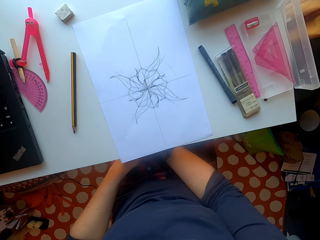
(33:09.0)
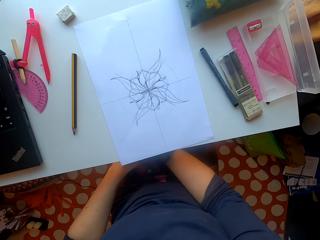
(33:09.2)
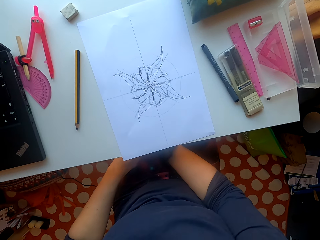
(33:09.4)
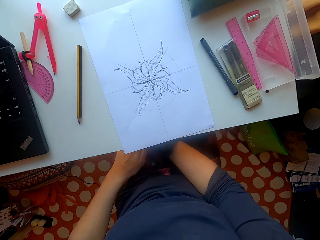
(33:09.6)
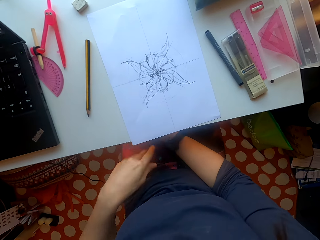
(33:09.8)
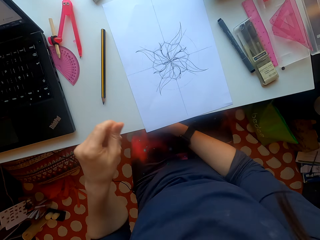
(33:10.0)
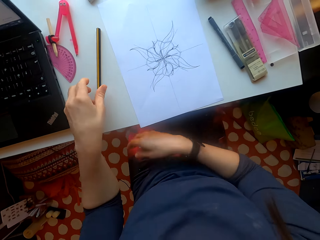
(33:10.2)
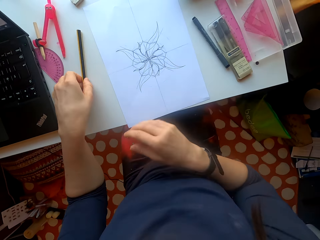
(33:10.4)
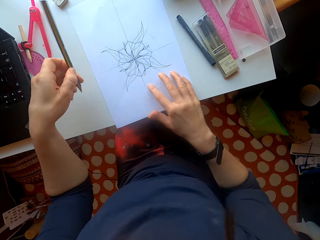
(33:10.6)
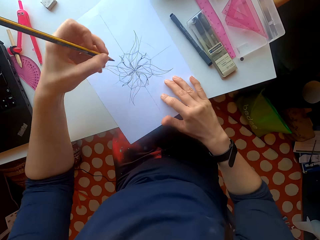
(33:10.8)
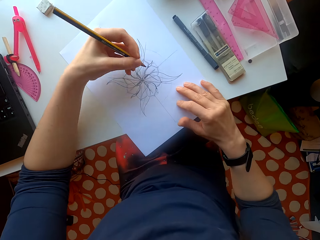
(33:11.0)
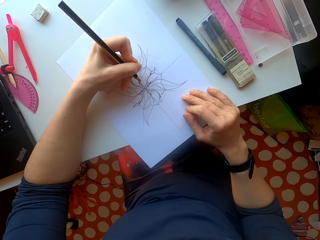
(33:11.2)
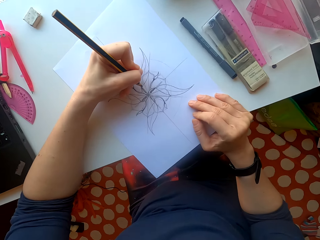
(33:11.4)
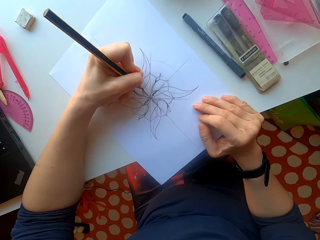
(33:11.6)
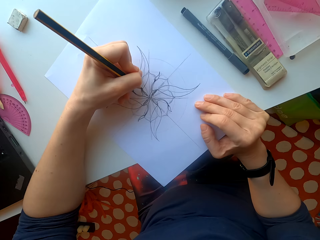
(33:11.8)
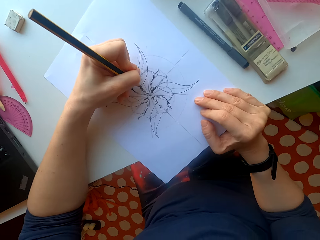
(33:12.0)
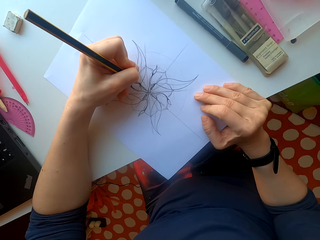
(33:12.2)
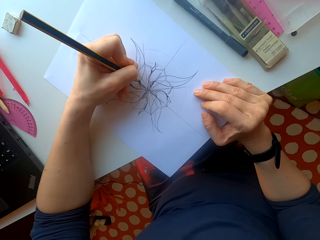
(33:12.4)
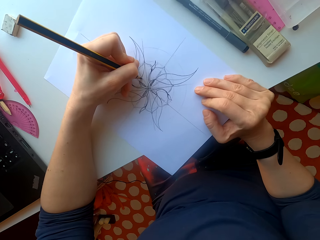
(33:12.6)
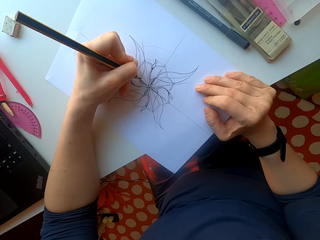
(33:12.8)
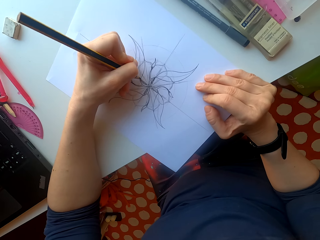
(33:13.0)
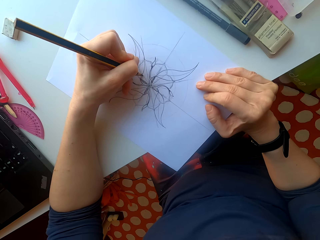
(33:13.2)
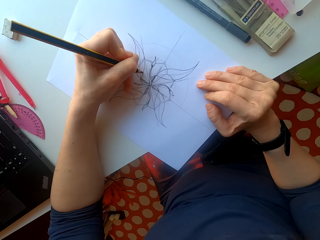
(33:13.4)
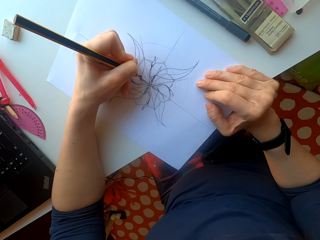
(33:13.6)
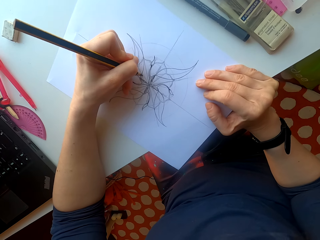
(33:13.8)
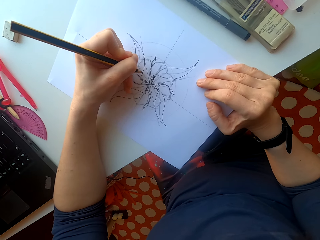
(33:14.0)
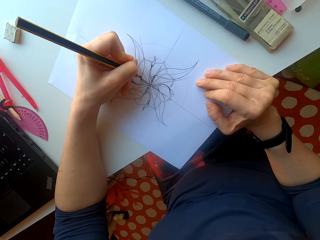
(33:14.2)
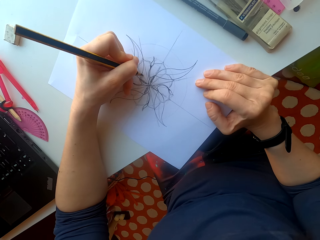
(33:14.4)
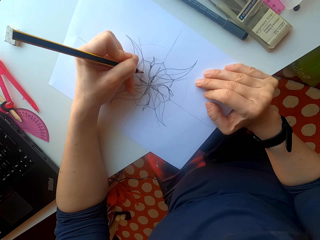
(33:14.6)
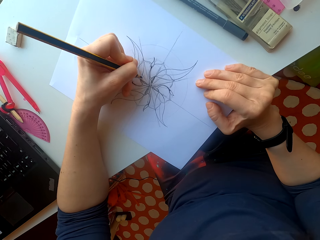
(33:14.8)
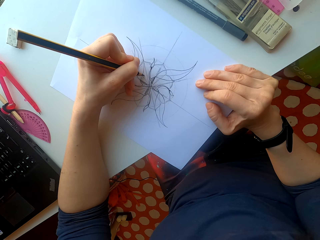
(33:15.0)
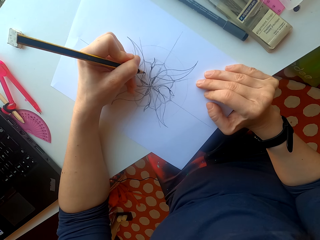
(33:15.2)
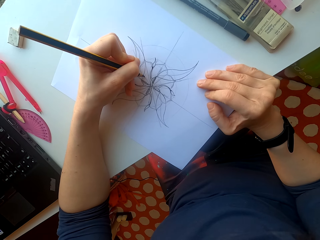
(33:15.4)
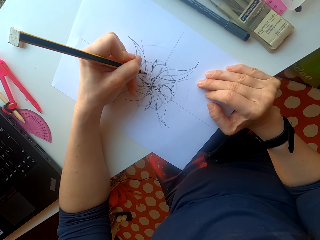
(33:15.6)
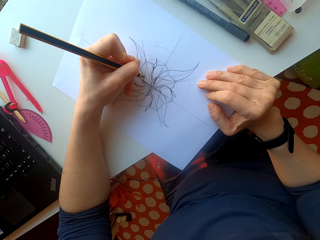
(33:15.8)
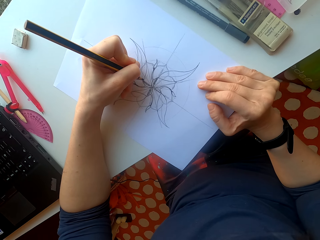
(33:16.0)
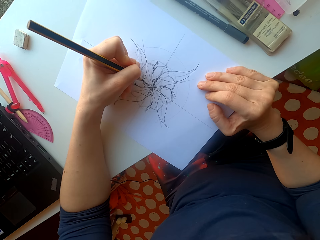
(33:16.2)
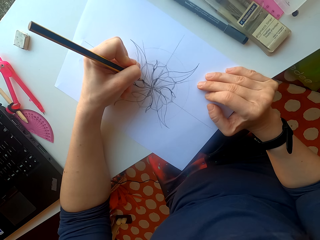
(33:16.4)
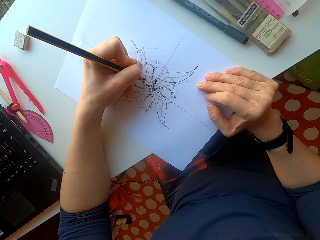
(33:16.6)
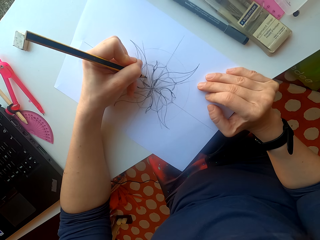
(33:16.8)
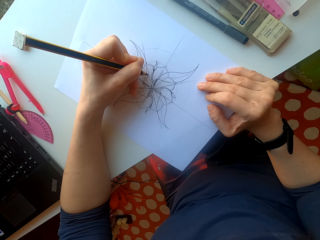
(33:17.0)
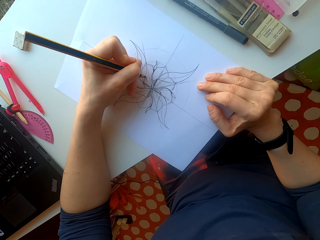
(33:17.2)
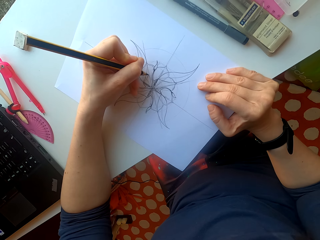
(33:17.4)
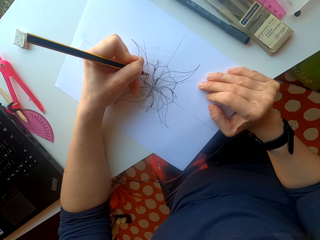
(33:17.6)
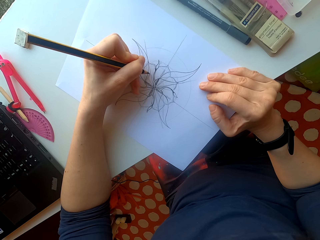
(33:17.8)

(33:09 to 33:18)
The camera wearer picks up the pencil. They draw on the sheet of paper.

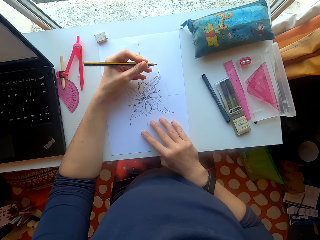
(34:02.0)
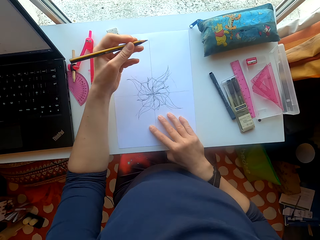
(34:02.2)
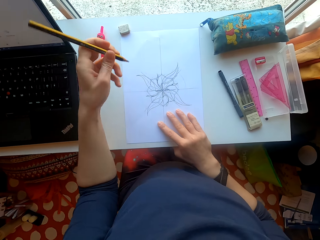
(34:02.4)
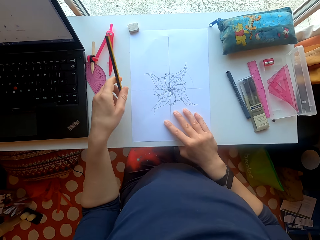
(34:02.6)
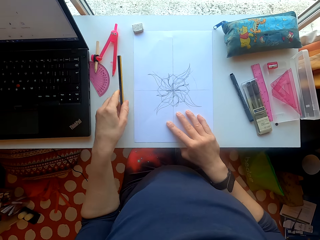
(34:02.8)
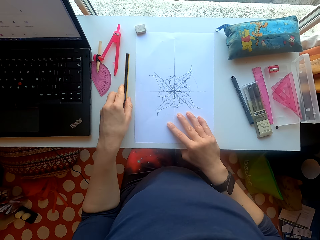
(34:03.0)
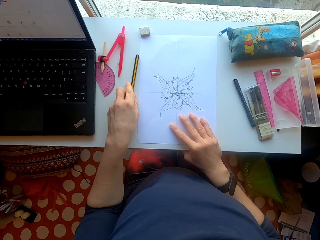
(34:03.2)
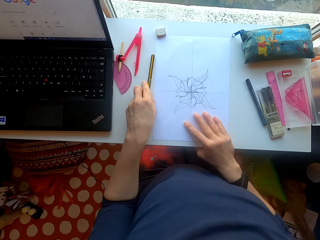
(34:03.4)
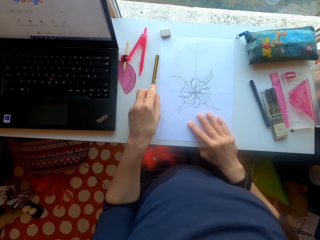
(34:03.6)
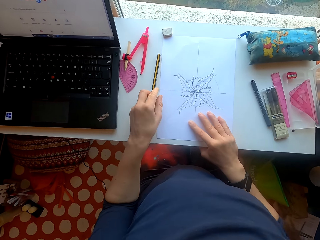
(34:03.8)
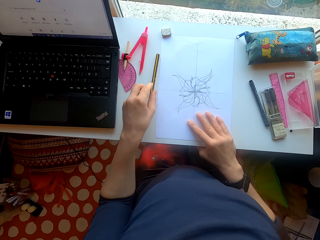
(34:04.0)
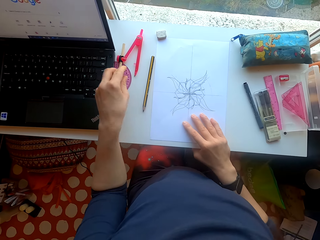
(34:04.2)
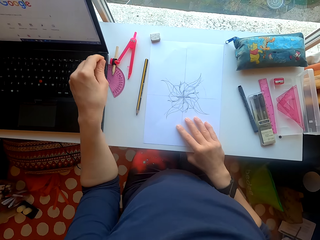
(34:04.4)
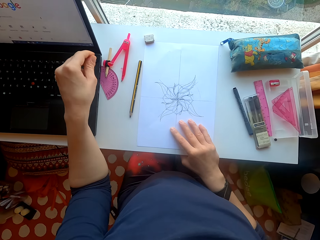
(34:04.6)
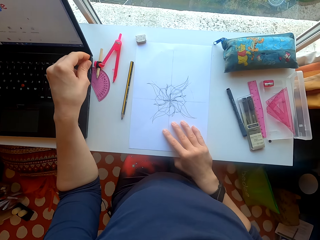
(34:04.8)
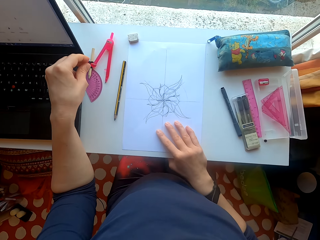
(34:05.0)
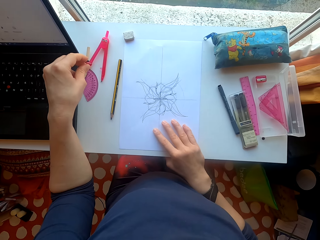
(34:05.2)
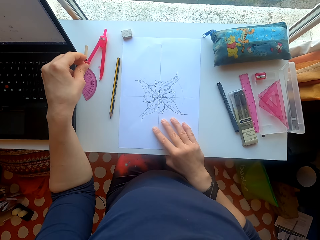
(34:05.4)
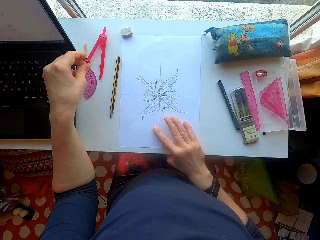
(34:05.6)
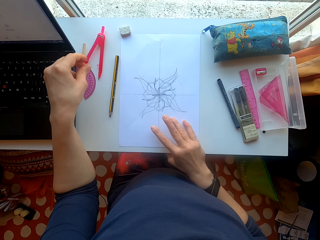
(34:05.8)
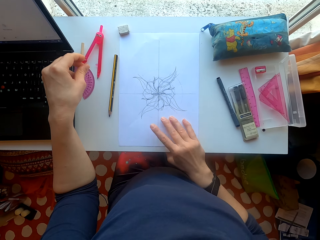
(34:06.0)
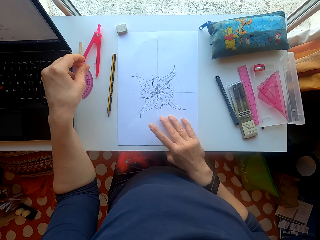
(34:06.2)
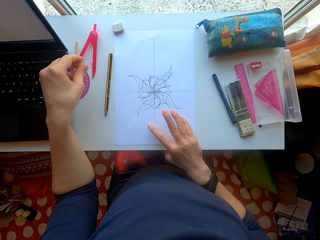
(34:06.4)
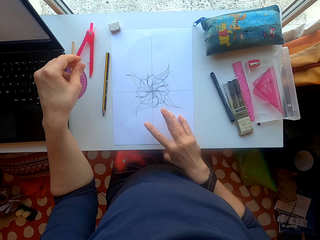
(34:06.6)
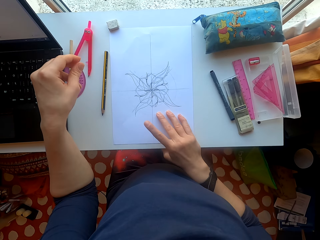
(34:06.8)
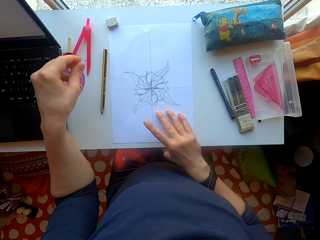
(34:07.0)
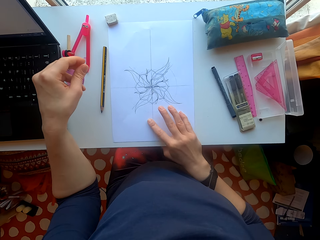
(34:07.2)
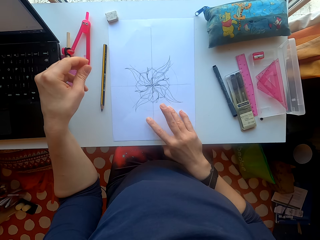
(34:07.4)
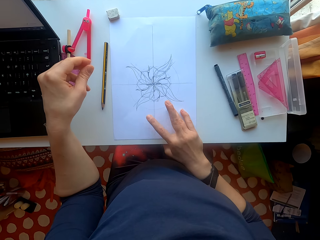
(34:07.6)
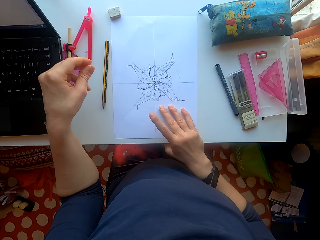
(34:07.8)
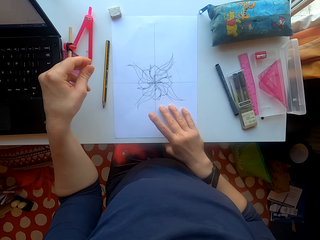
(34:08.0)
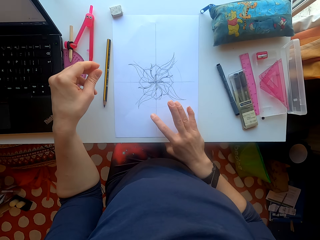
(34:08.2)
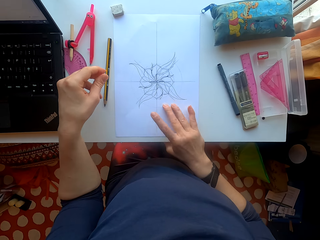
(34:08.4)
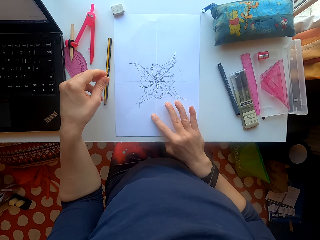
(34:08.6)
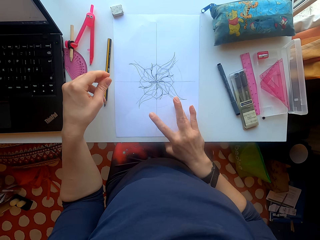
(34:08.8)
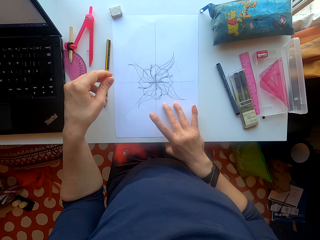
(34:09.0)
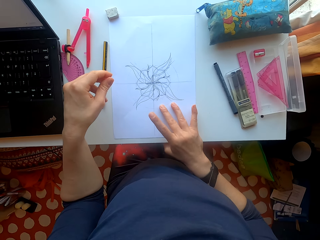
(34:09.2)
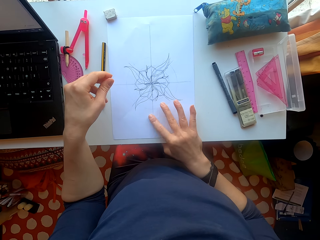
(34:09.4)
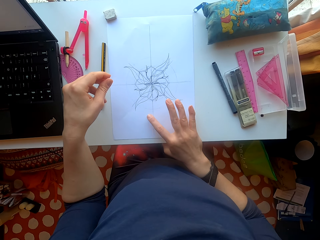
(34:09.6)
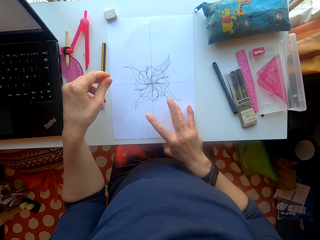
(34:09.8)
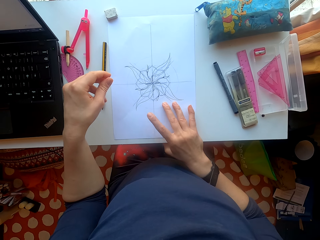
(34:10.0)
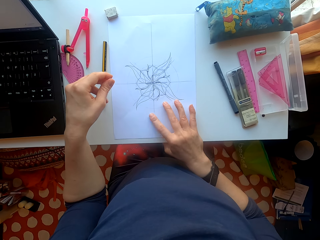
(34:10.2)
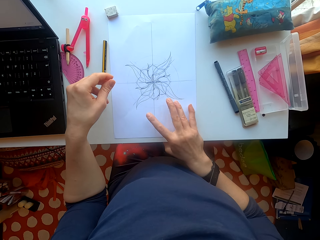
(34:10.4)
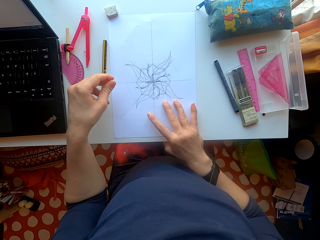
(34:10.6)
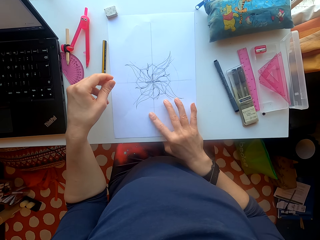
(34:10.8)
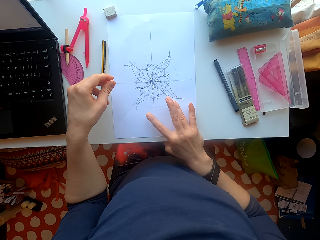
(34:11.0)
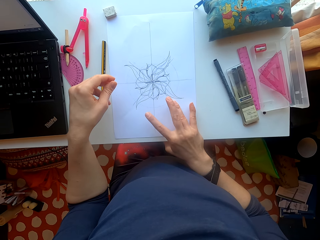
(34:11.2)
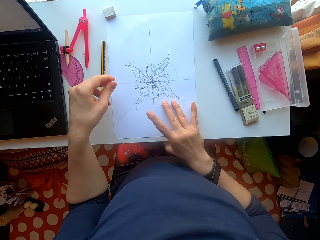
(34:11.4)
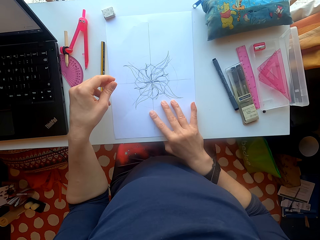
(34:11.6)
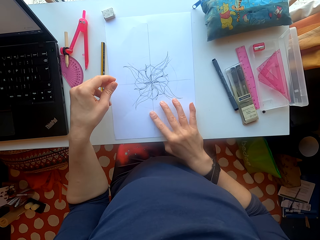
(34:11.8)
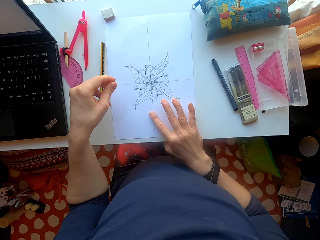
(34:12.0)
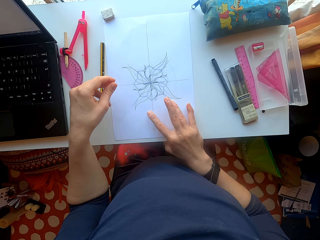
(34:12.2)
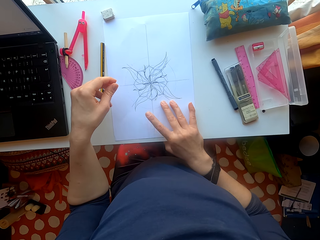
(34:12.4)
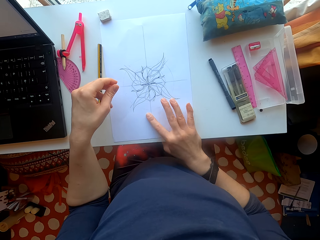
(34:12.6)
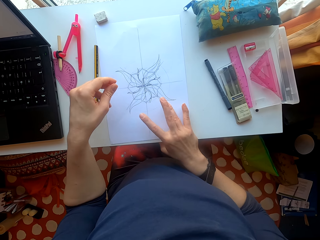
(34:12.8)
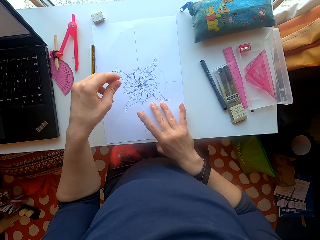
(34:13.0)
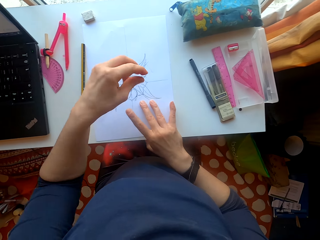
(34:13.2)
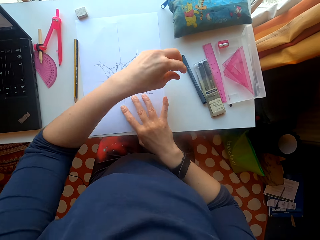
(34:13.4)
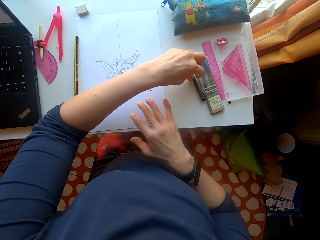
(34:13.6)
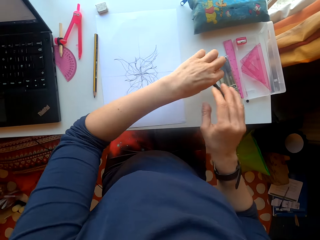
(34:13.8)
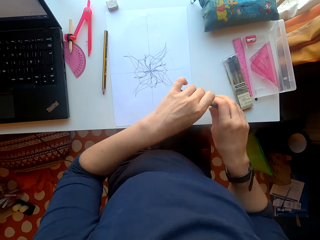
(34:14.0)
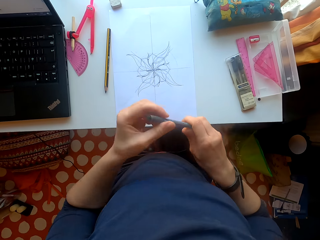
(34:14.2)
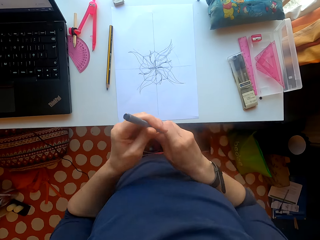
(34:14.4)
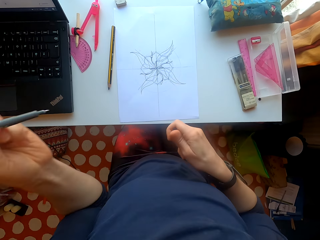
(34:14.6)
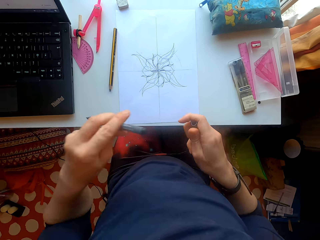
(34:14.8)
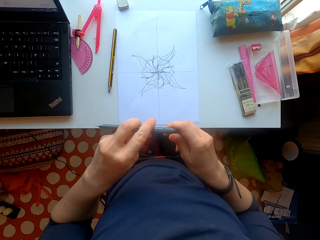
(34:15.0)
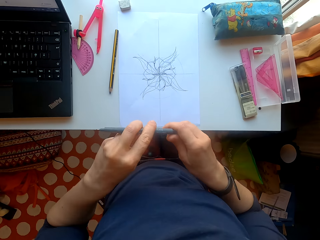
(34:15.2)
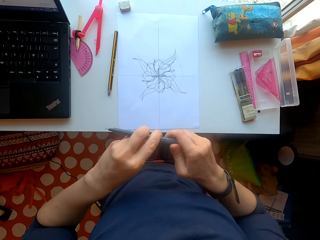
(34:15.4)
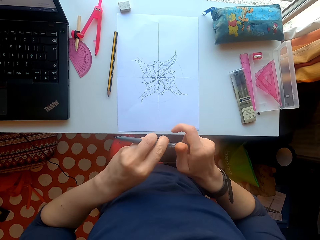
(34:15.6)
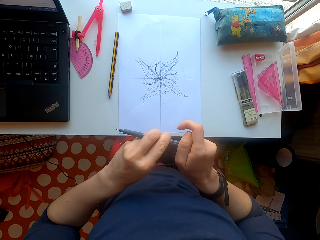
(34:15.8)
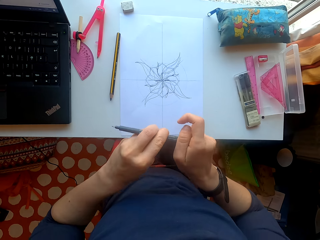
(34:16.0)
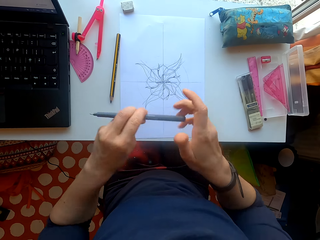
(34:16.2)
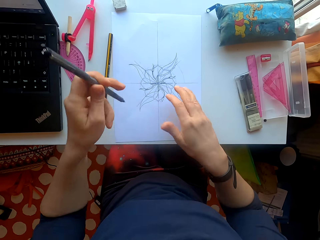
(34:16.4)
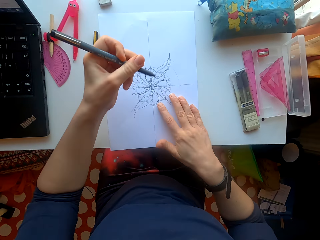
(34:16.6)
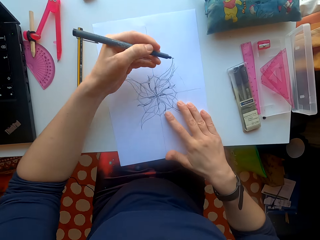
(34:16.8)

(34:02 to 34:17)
The camera wearer puts the pencil on the table. They drop the pencil. They tap fingers on the sheet of paper. They pick up the pen and remove the pen cap.
